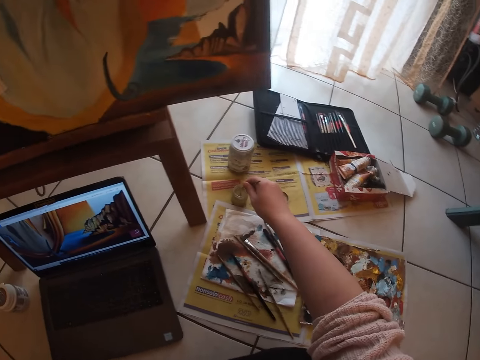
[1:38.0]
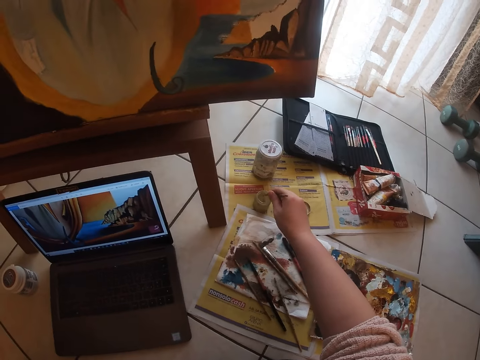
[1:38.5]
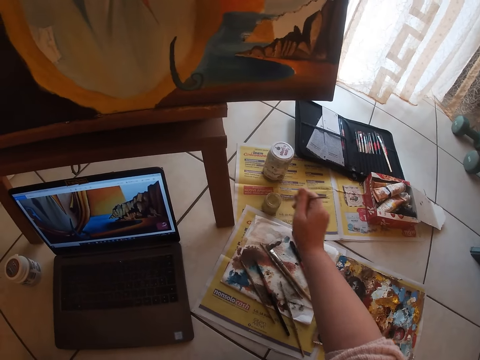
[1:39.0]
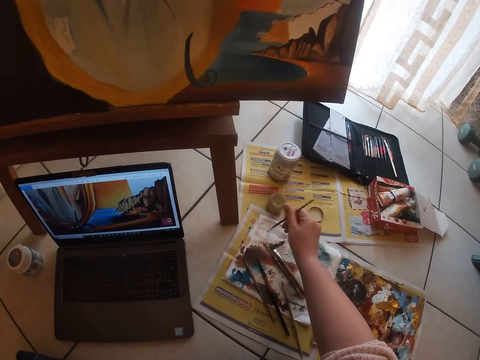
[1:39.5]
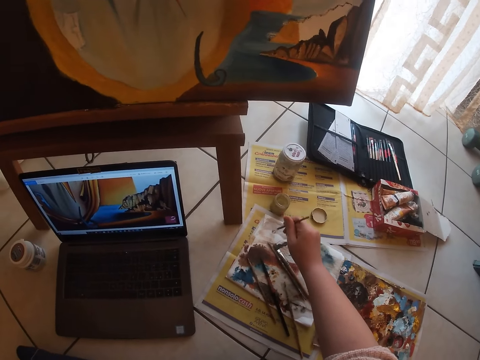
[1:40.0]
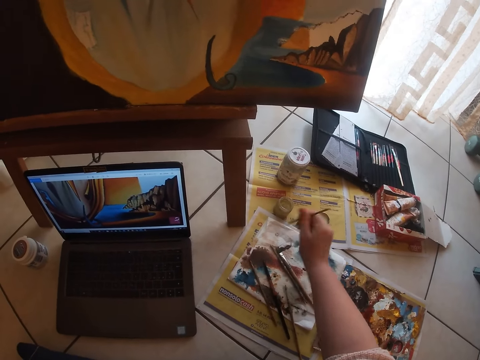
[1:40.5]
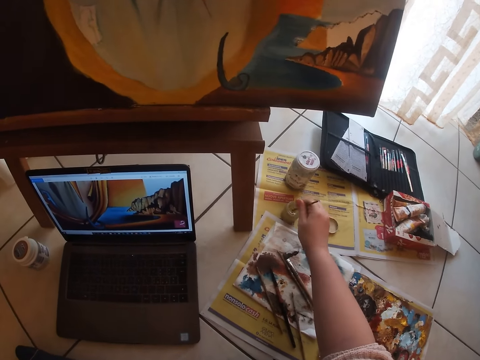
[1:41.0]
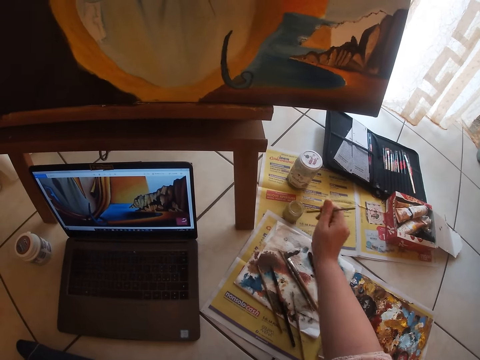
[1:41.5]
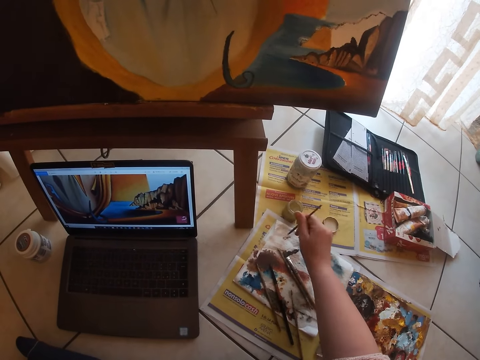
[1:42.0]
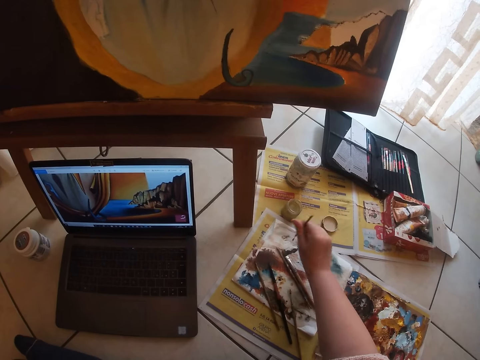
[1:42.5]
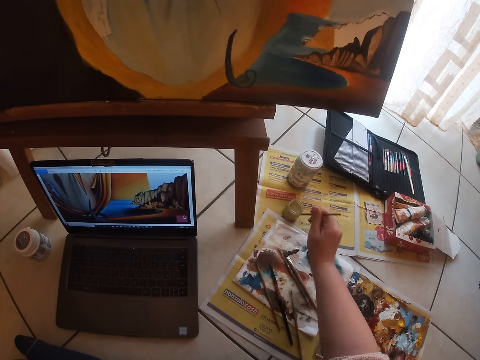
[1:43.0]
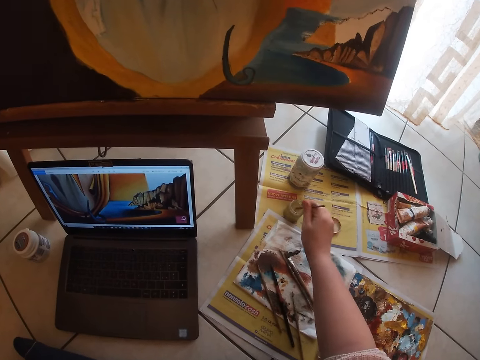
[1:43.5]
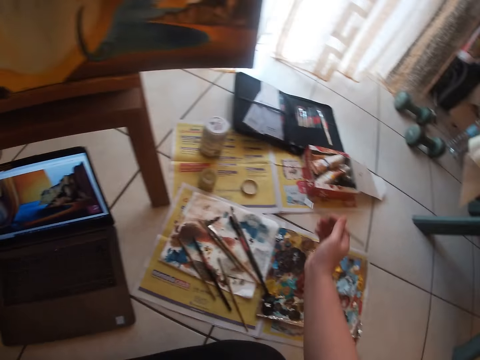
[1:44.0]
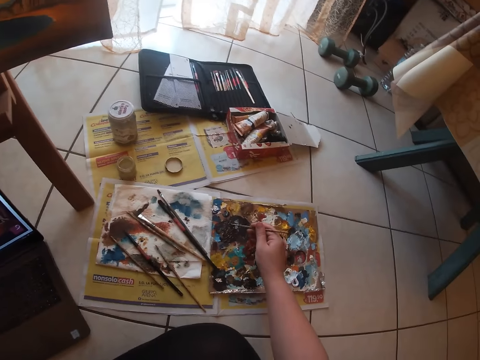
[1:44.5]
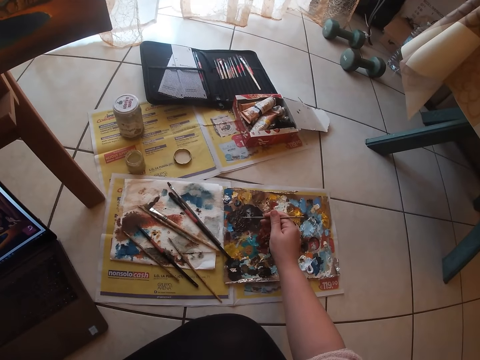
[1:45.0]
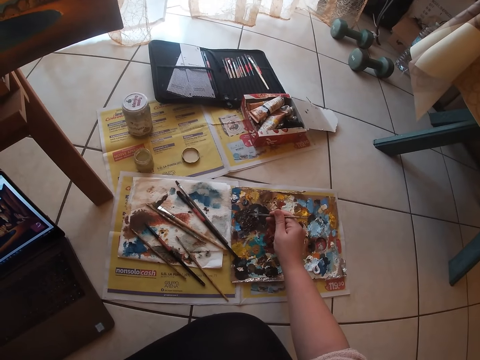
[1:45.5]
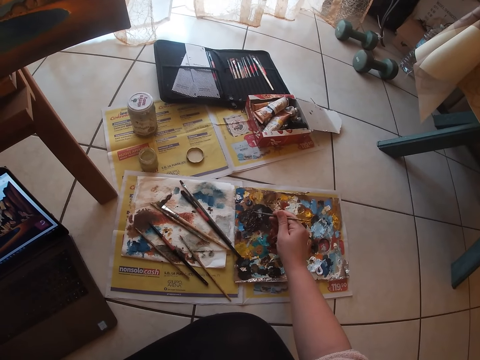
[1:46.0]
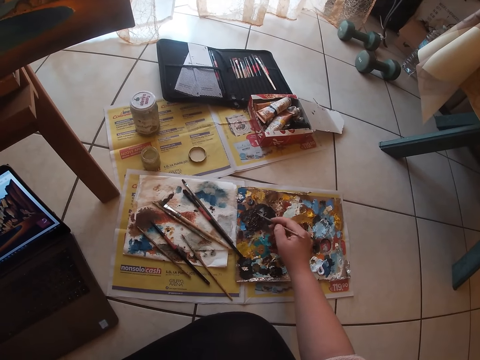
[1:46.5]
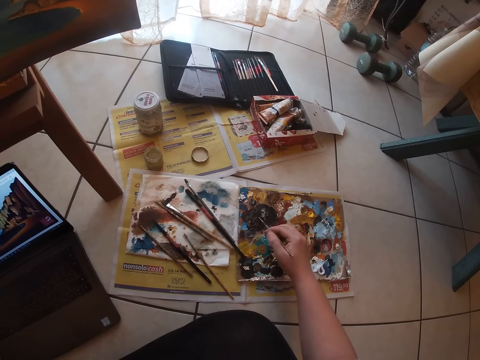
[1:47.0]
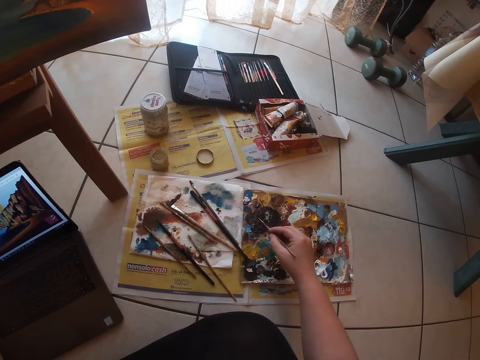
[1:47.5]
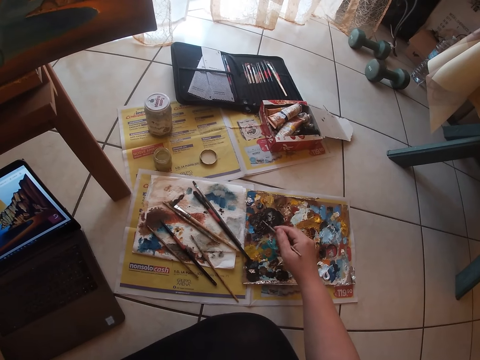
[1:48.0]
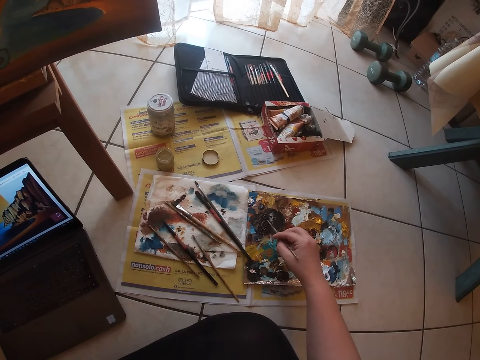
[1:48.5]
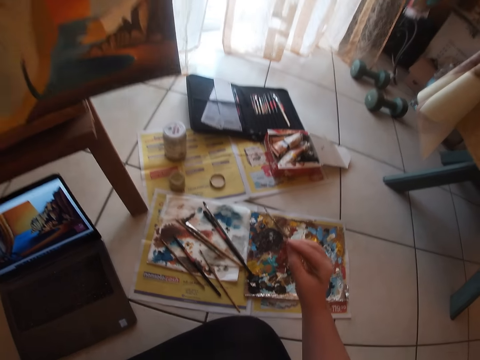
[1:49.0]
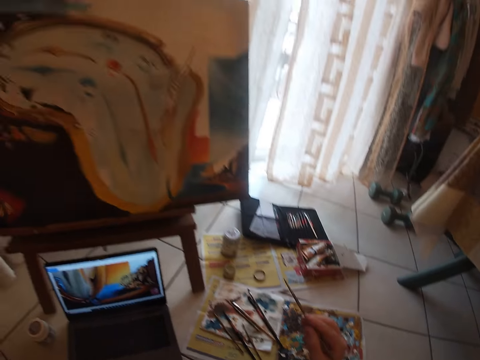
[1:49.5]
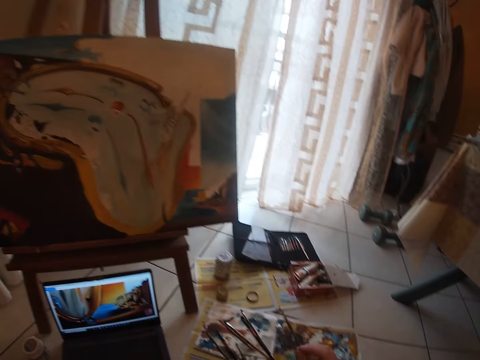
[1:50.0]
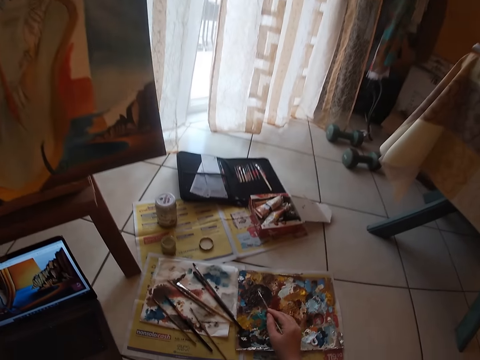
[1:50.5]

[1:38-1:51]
The camera wearer dips the paint brush in the water can. They paint the brush on the paint paper. They clean the paint brush on a tissue paper. They dip the paint brush into the water can. They clean the paint brush on the tissue paper. They dip the brush on the paint paper. They dip the brush in the paint tin. They dab the paint brush on the paint palette.

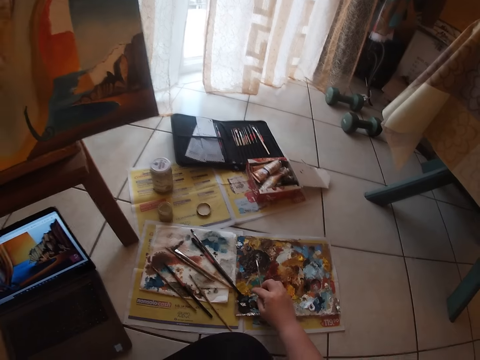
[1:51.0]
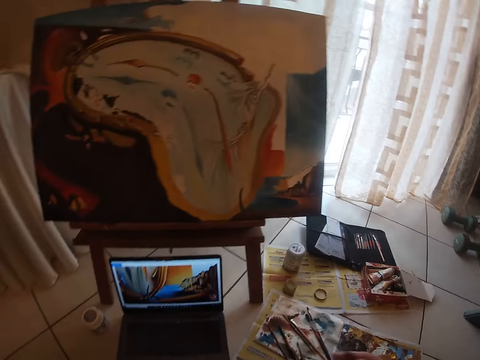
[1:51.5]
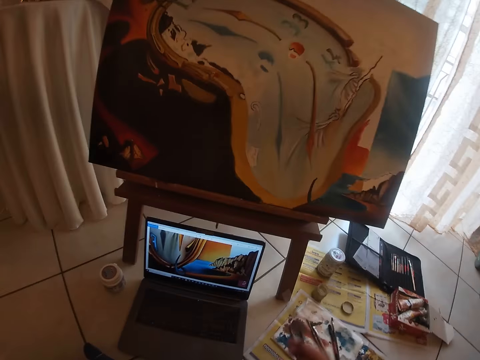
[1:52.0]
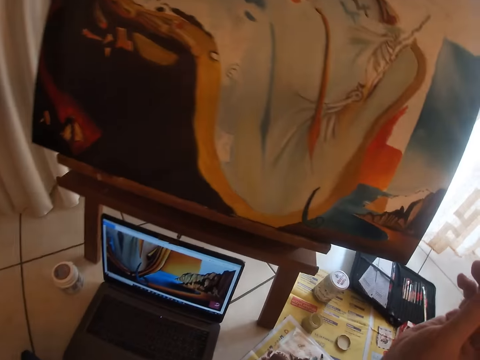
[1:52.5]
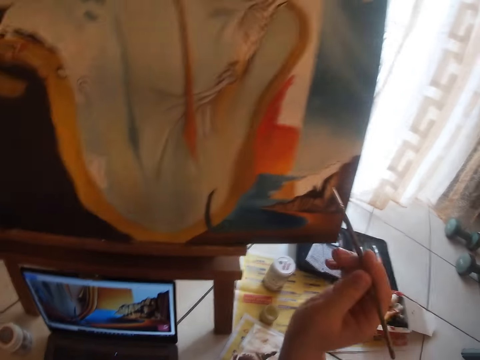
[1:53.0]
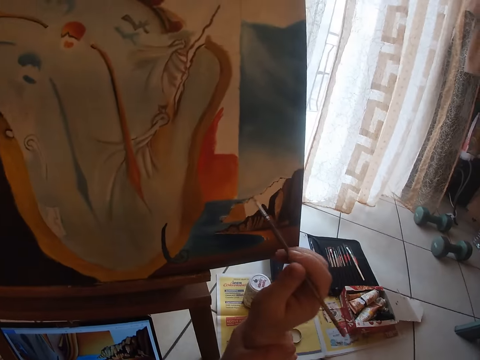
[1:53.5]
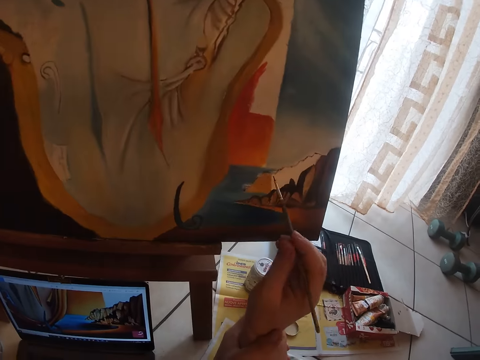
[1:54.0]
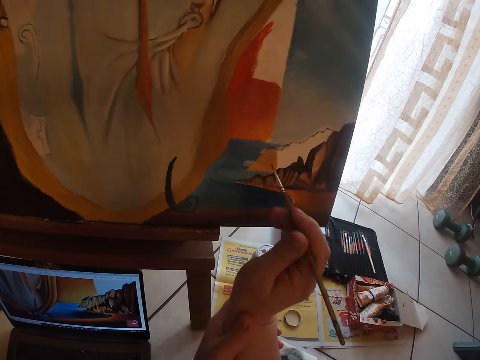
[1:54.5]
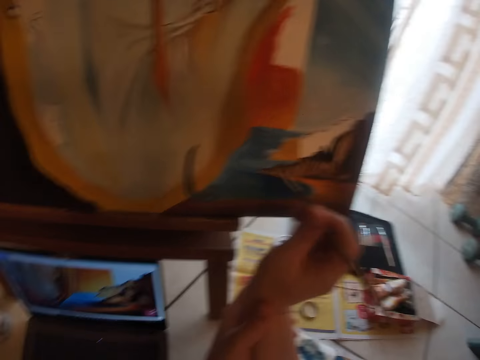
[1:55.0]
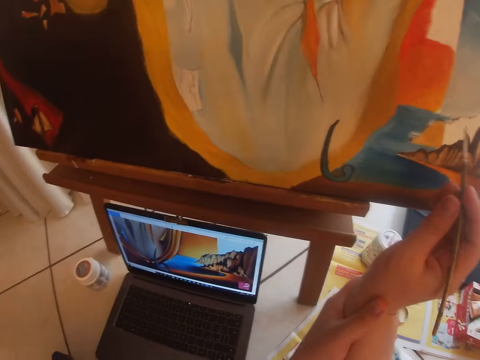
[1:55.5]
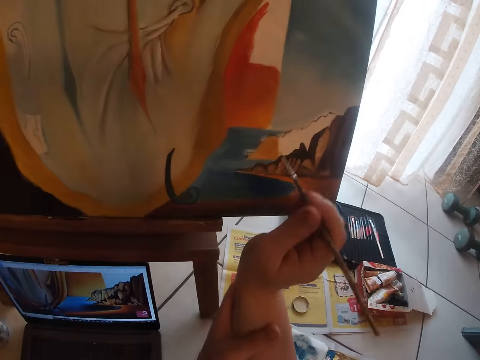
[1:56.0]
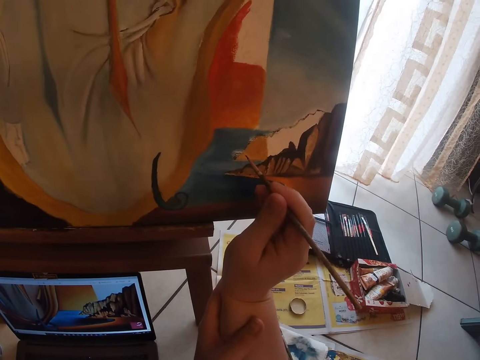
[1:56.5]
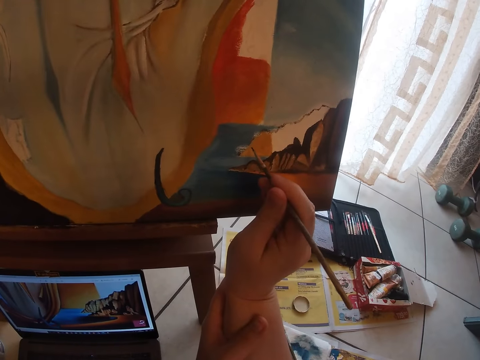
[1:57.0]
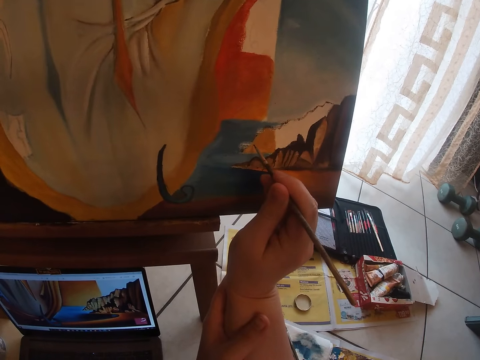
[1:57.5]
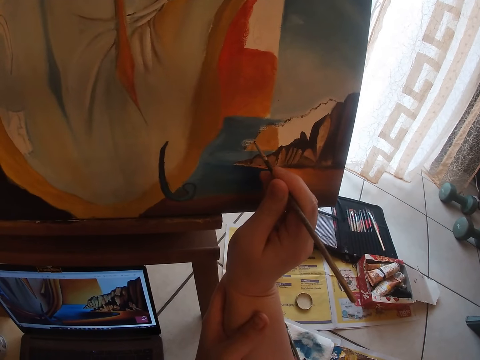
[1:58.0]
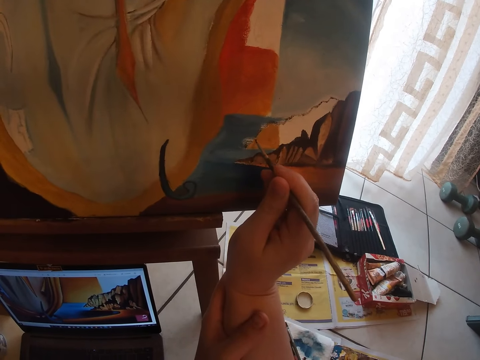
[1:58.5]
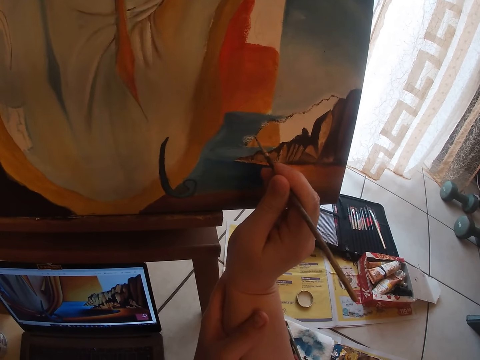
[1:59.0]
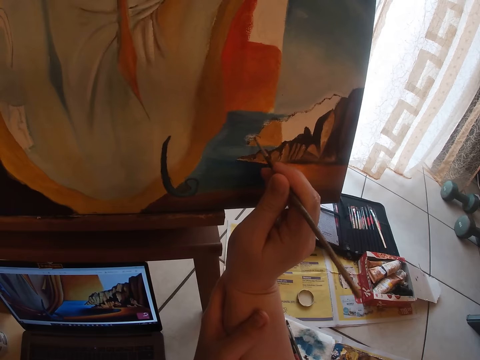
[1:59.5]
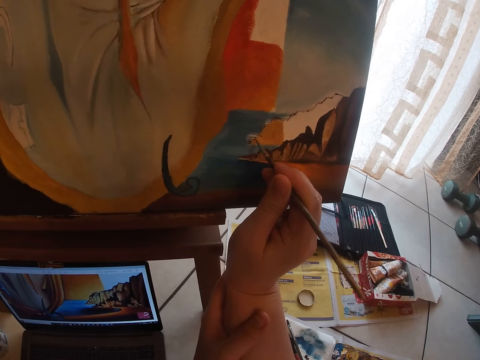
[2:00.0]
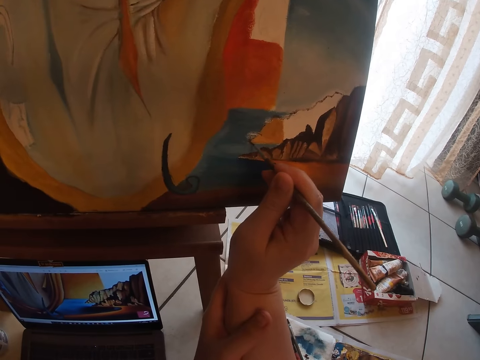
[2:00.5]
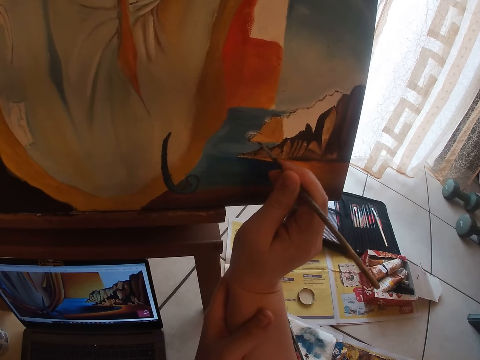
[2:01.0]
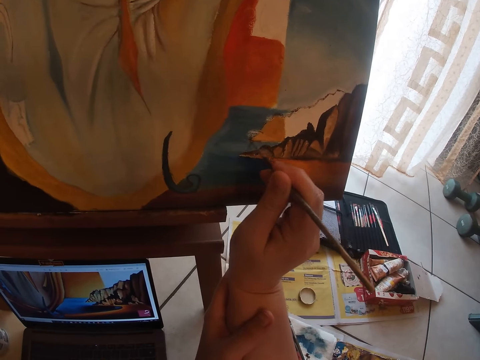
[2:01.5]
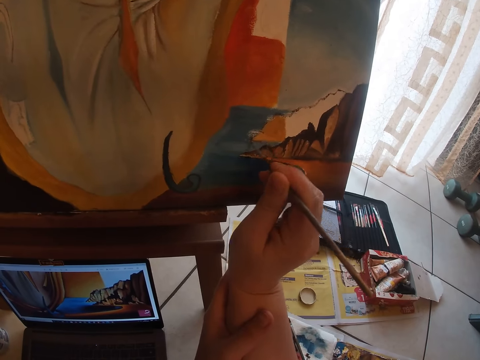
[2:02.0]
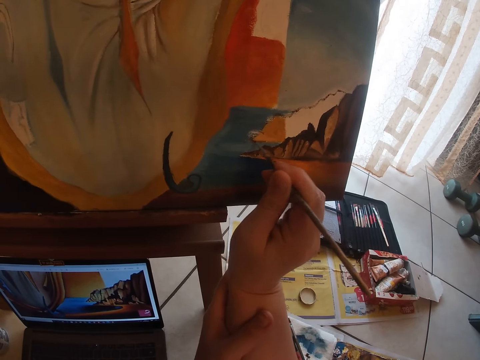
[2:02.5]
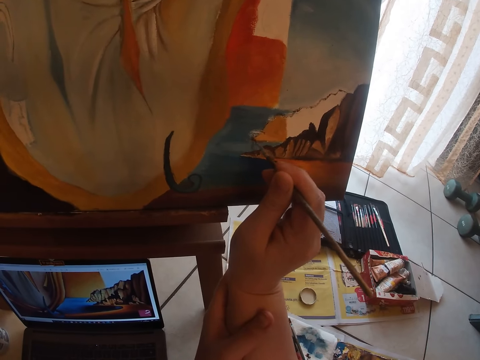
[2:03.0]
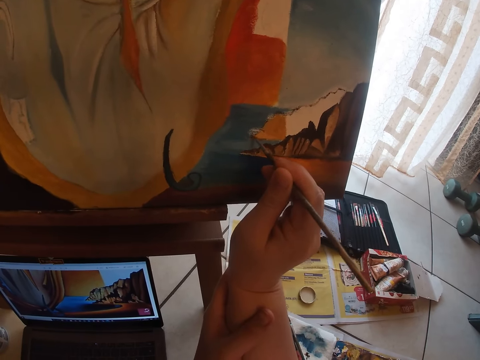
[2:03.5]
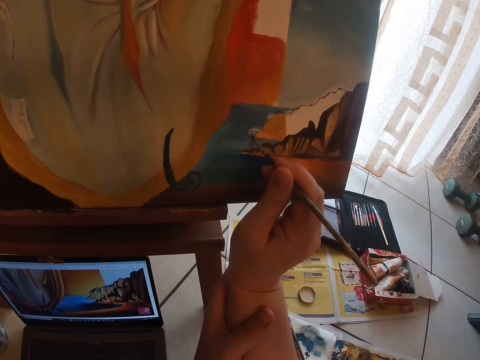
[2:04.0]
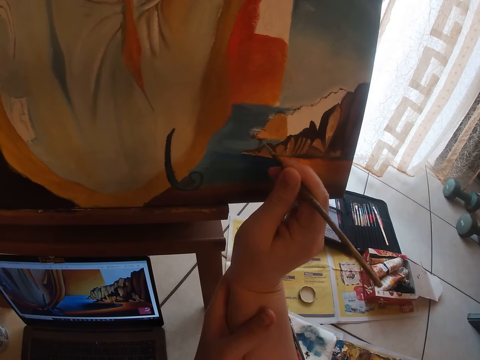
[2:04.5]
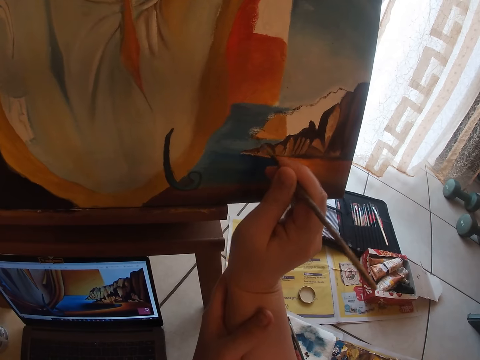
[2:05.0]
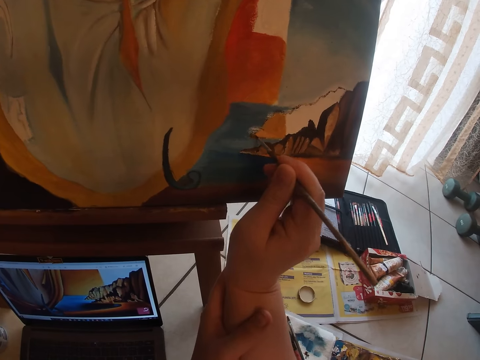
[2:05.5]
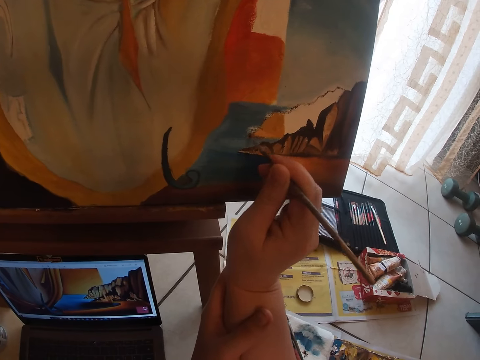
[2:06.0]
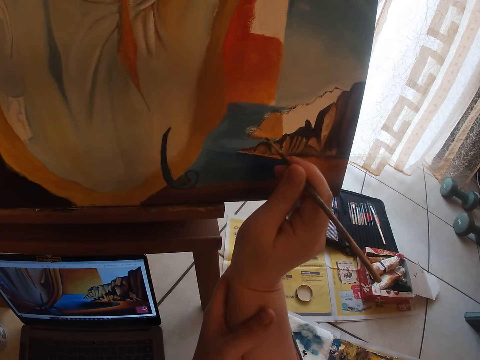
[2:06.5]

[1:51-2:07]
The camera wearer paints the paint board. She holds her right wrist. She continues to paint on the canvas.
